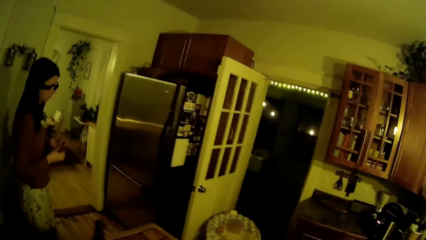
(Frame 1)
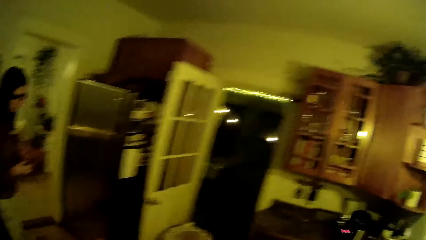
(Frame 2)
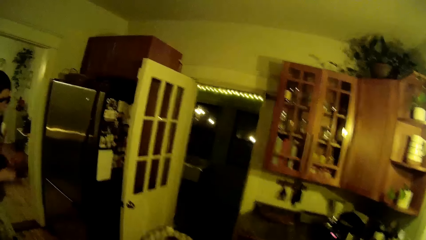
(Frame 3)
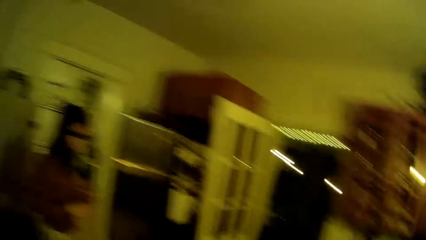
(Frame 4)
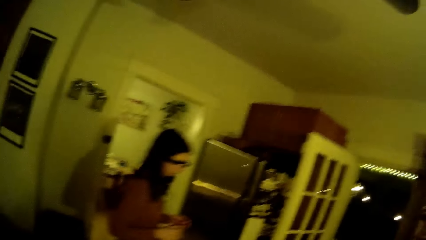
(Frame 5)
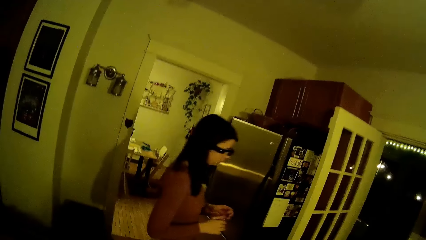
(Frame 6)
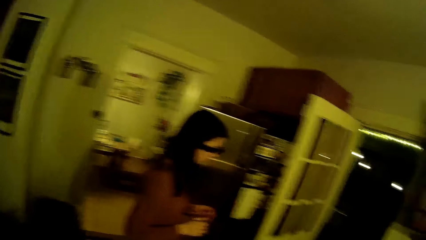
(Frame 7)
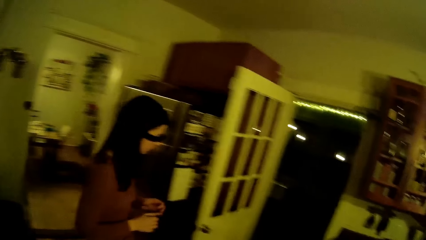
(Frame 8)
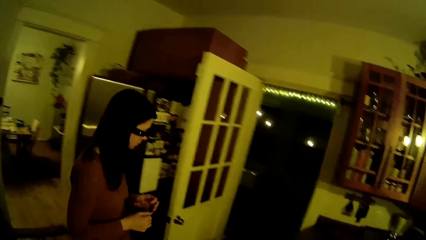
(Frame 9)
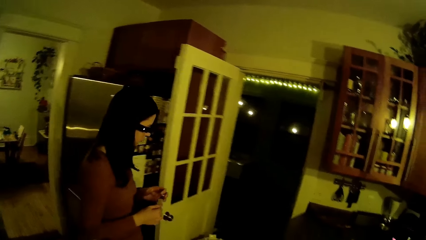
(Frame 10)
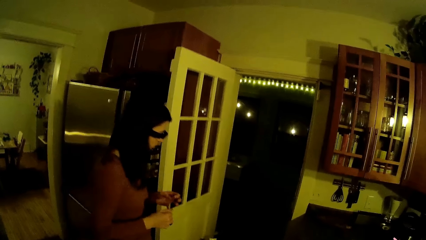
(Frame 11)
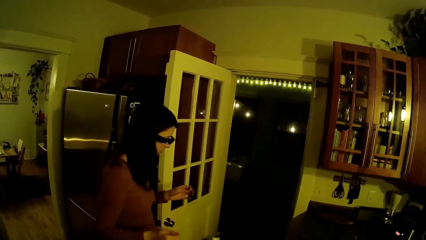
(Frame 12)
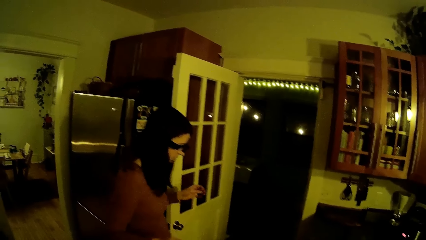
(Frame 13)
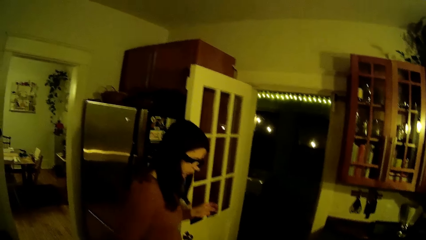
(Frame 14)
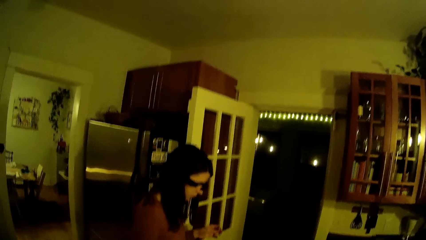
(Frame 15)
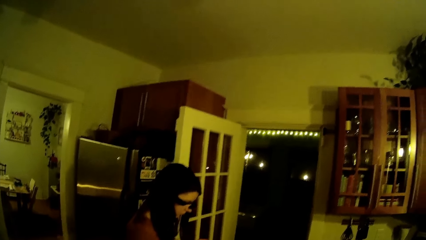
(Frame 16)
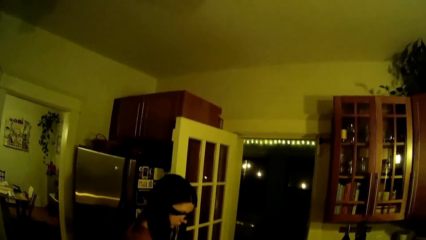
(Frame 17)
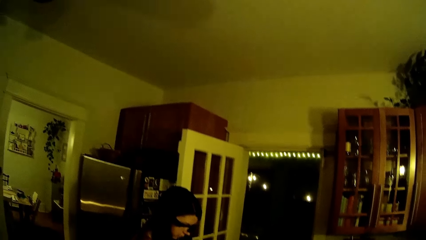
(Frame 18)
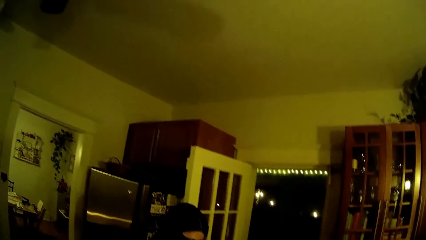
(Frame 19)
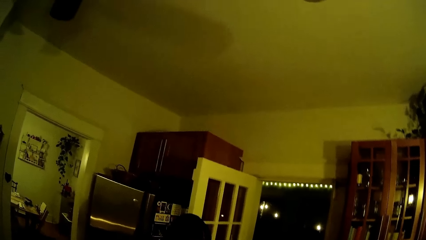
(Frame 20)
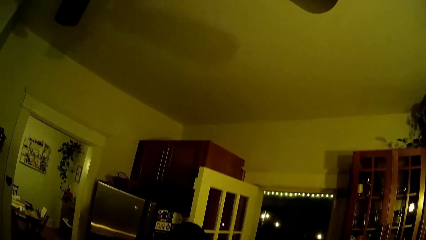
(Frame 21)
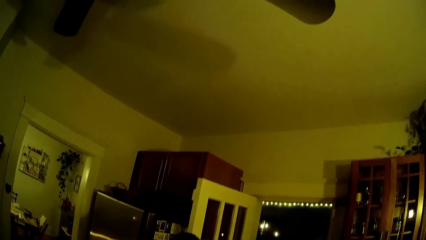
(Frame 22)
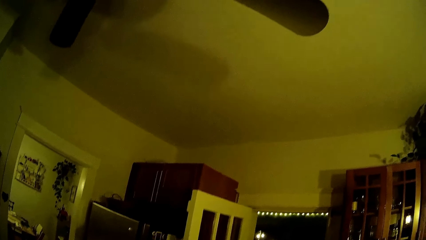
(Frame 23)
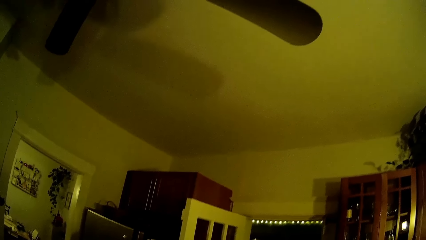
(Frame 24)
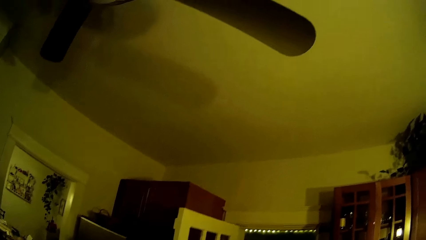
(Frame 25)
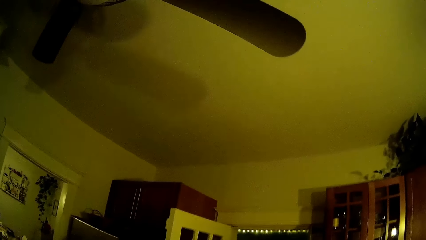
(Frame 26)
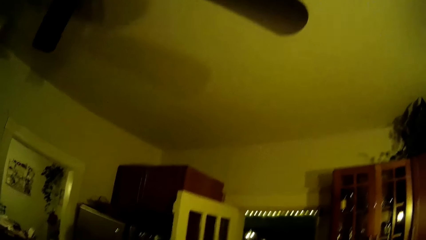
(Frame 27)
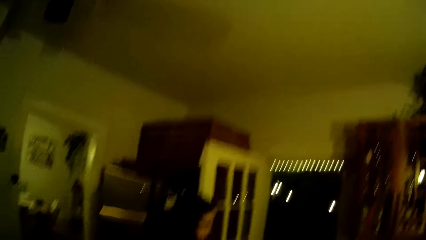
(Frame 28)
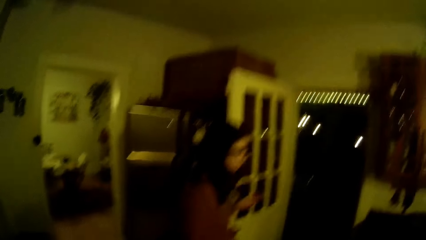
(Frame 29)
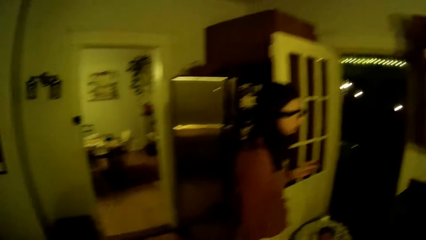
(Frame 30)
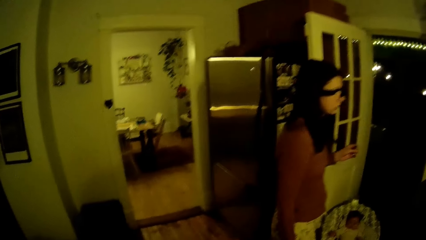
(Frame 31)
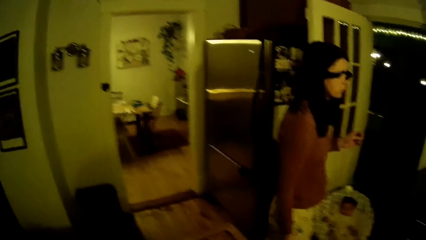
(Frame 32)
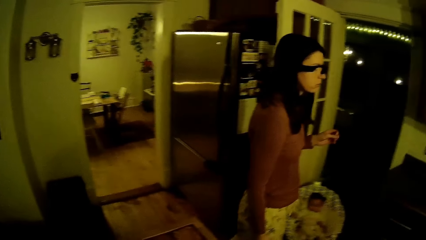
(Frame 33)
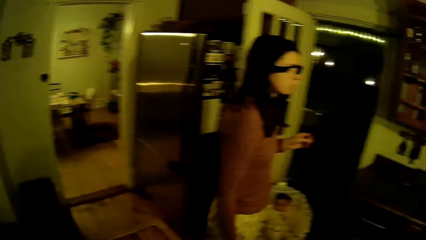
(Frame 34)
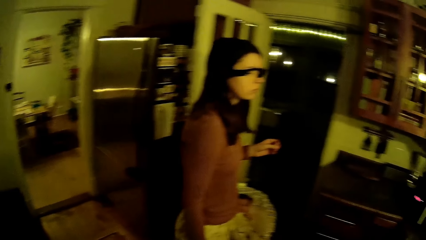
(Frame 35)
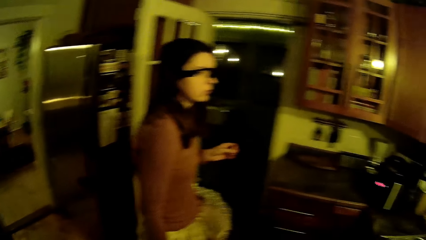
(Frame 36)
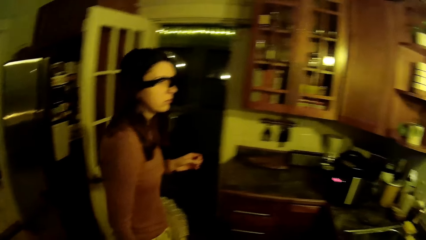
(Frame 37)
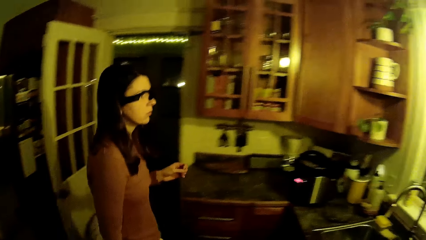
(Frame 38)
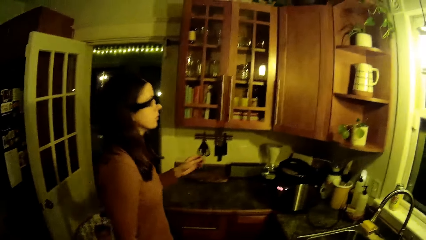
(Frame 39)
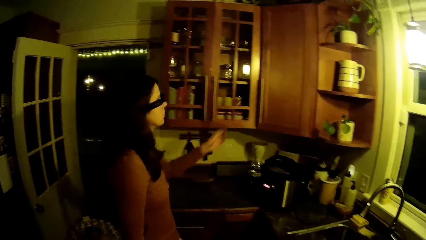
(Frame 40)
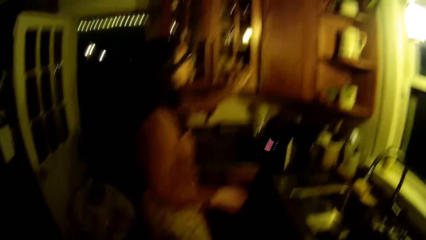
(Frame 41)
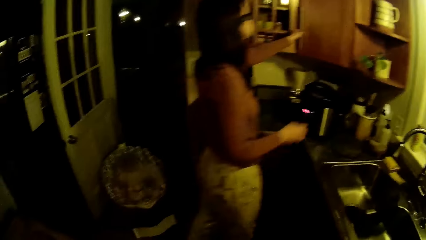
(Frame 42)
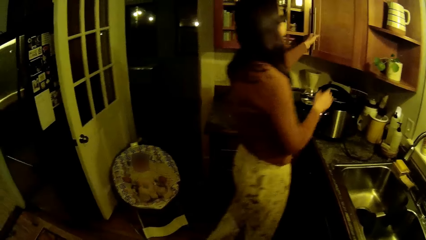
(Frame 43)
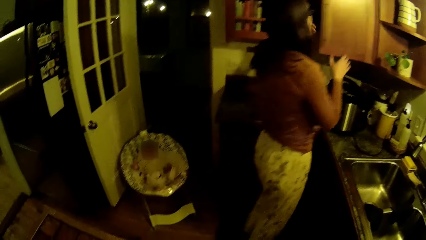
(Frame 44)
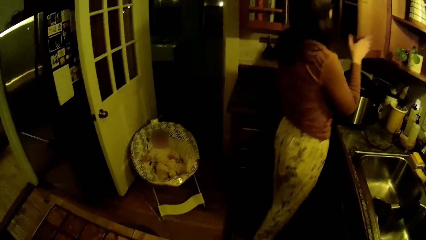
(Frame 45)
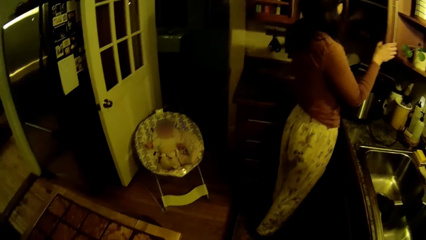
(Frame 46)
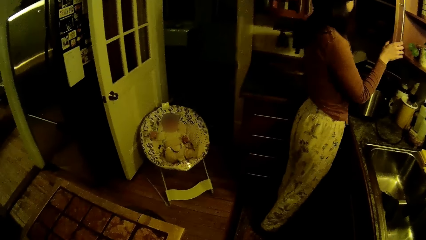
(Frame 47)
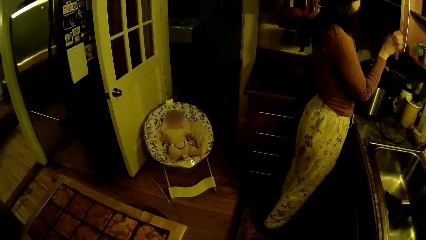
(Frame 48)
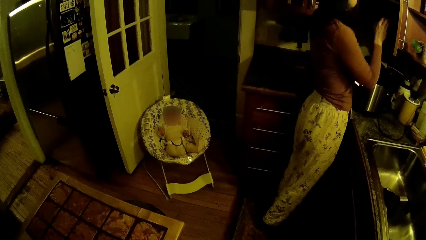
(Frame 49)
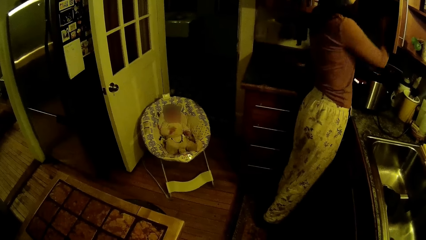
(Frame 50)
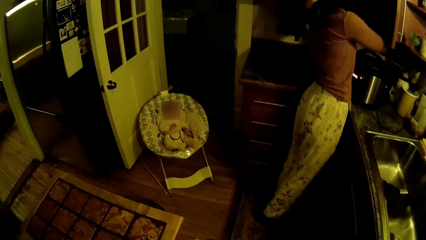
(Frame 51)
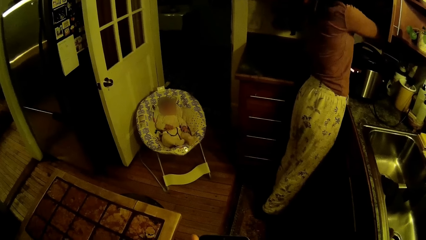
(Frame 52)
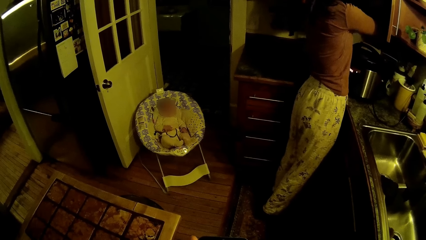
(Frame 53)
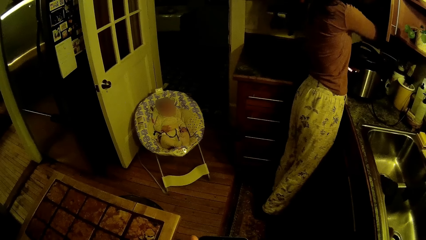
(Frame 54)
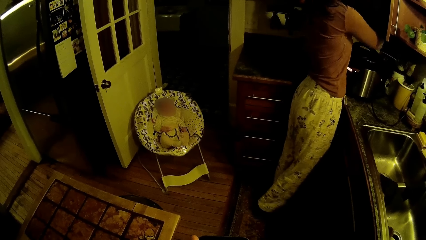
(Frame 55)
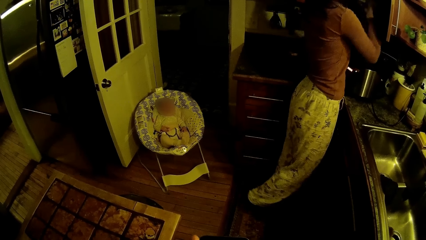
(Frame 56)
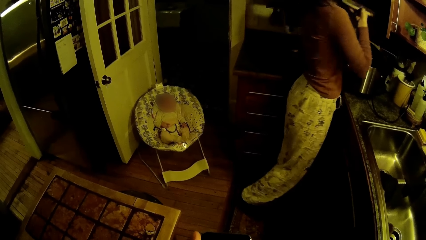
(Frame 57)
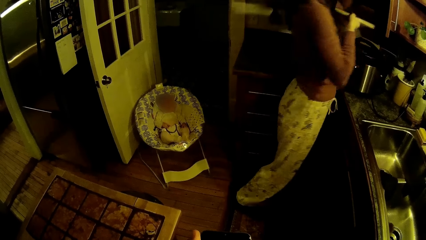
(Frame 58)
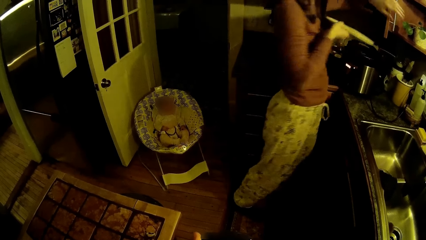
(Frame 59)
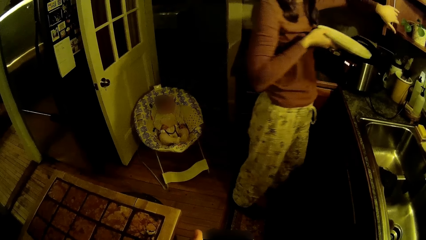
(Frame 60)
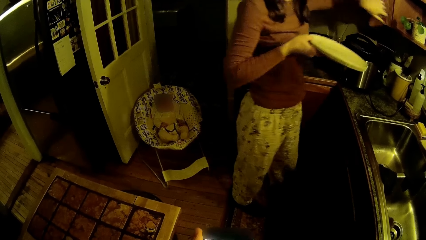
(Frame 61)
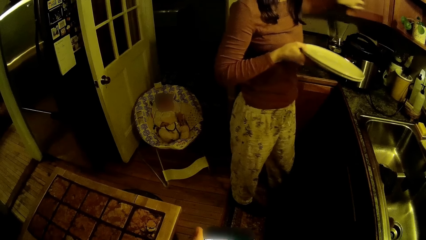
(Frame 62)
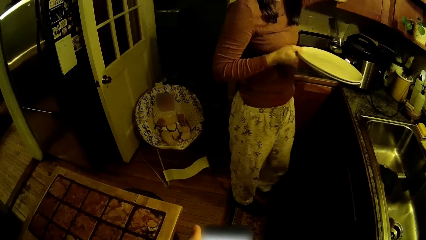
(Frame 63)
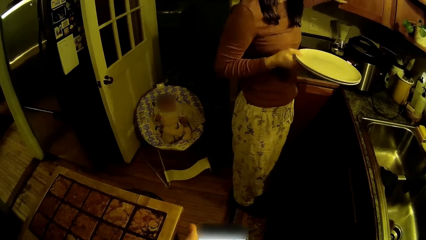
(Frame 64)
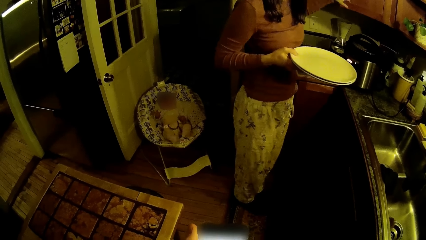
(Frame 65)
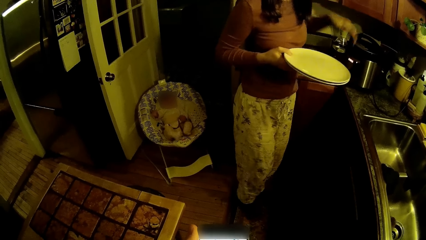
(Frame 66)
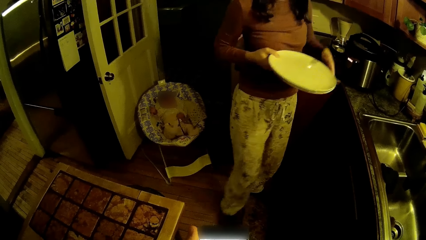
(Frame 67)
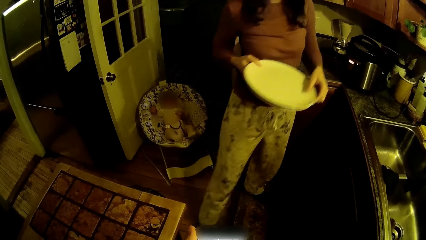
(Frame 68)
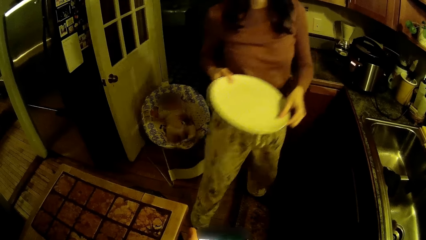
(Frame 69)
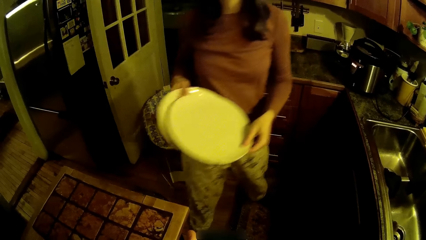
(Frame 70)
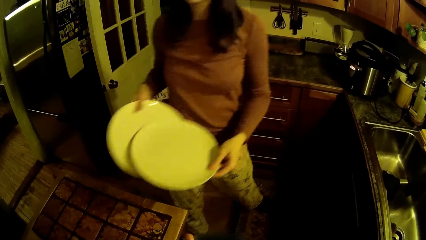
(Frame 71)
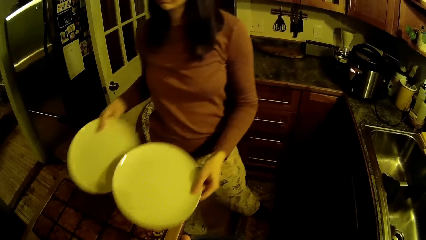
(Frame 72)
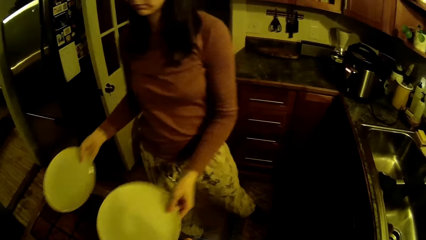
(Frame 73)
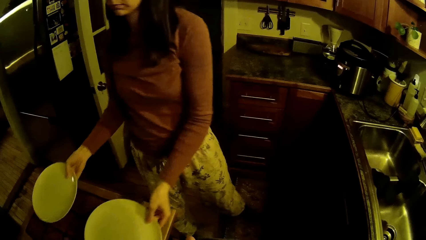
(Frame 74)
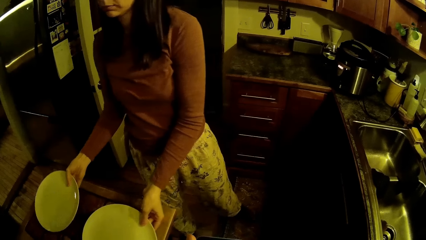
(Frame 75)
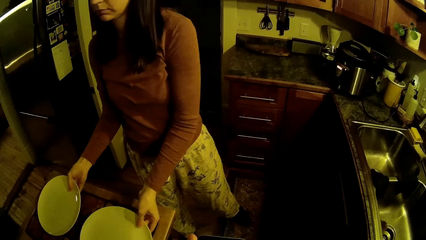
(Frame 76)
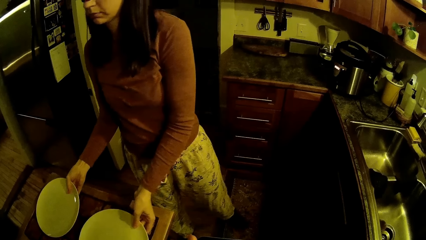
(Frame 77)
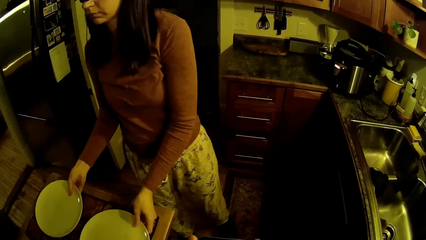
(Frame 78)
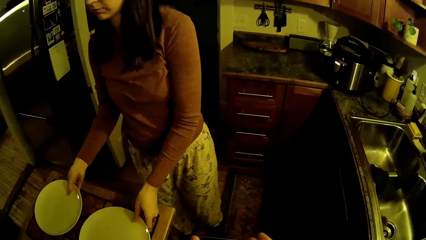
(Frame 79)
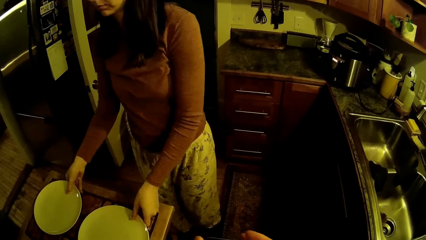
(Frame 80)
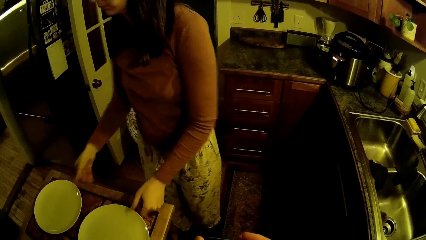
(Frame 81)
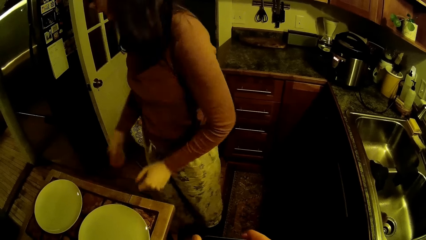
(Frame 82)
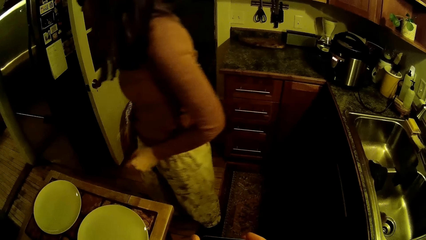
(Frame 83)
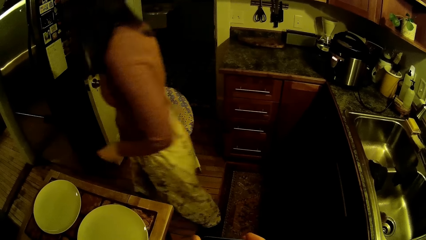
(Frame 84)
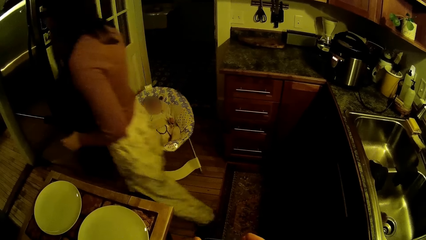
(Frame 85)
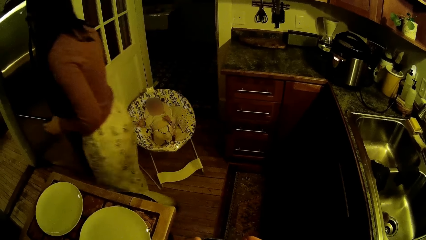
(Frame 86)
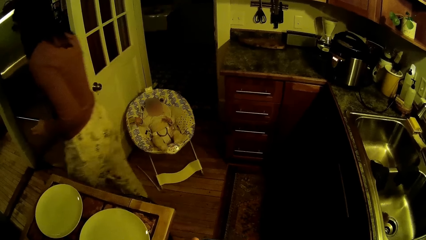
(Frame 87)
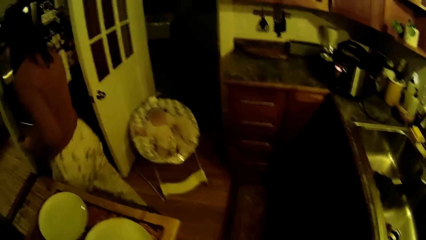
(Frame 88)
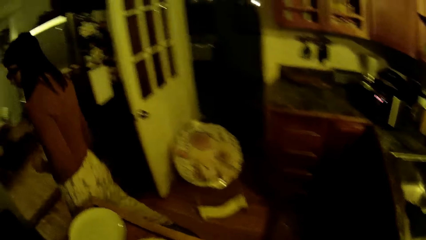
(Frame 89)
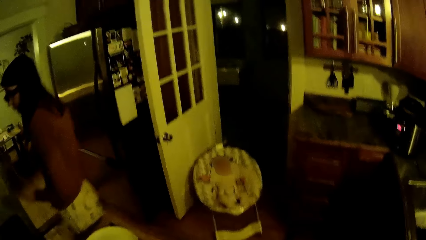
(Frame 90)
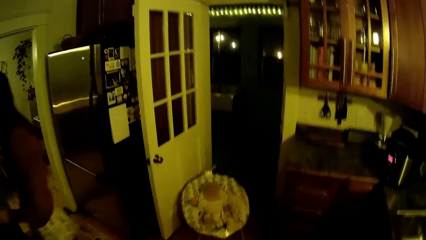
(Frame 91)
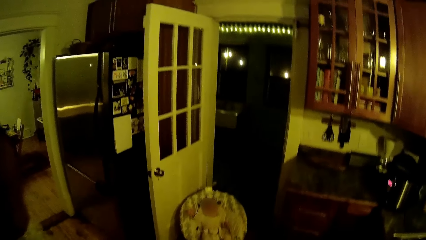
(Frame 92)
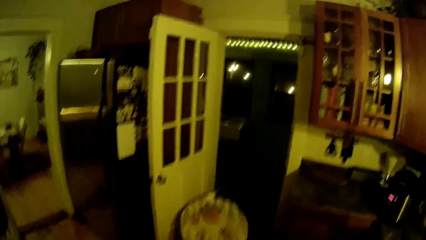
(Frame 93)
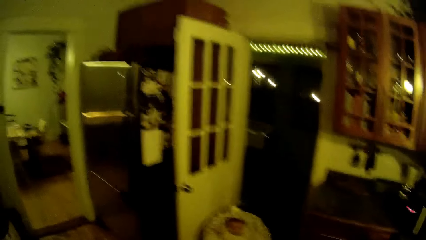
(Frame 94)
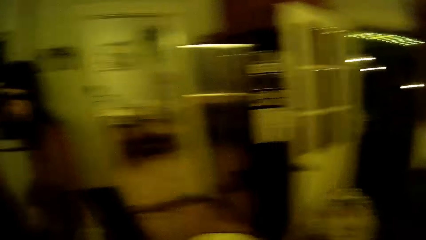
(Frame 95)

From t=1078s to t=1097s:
A woman walks around the kitchen. The woman opens a kitchen cabinet with her left hand. She holds the kitchen cabinet door with her right hand. She picks up two plates from the kitchen cabinet with her right hand. She closes the kitchen cabinet with her left hand. She walks around the room. She puts the two plates on the kitchen counter with both hands. She walks around the room.
